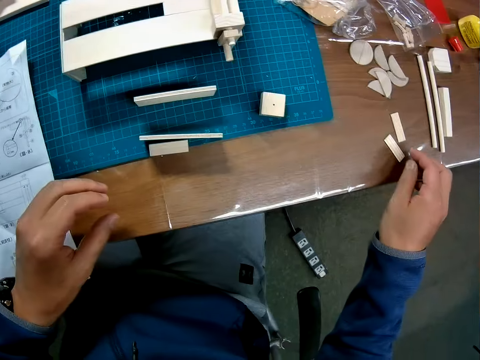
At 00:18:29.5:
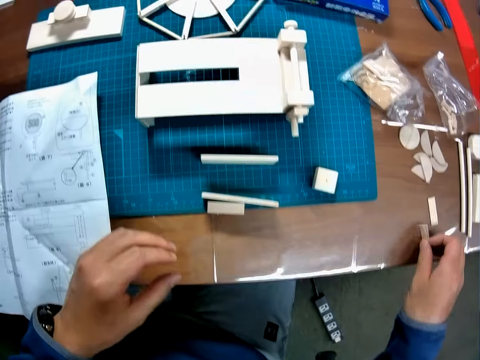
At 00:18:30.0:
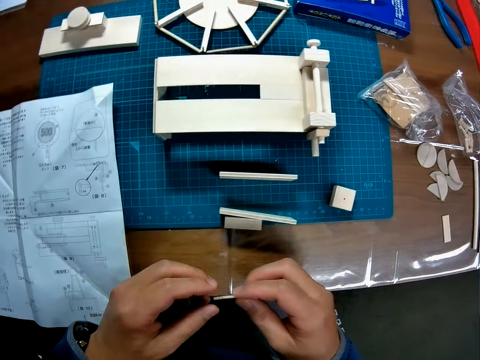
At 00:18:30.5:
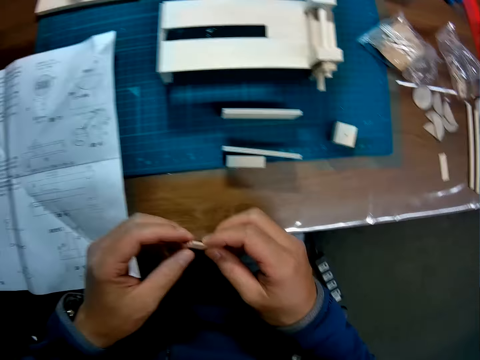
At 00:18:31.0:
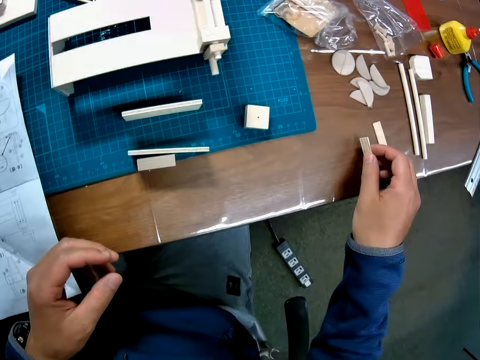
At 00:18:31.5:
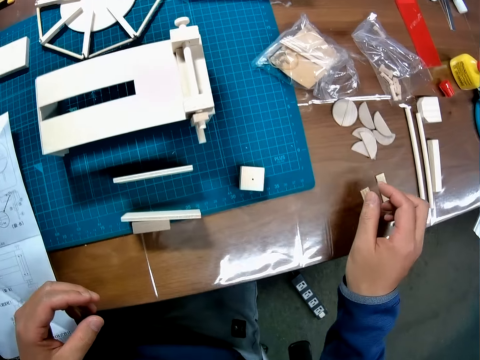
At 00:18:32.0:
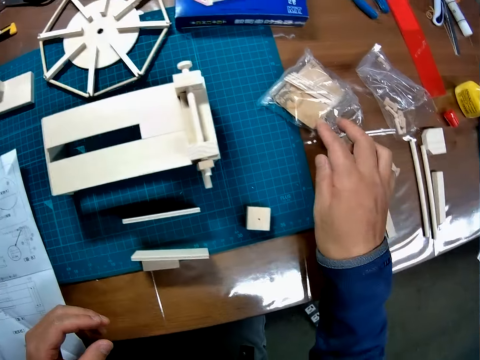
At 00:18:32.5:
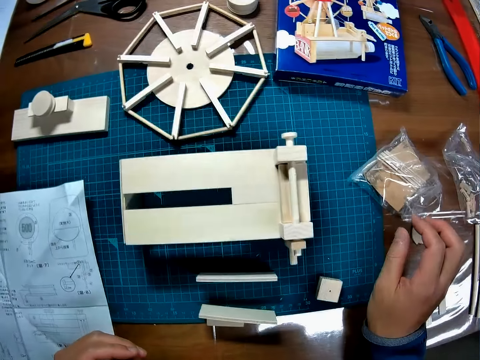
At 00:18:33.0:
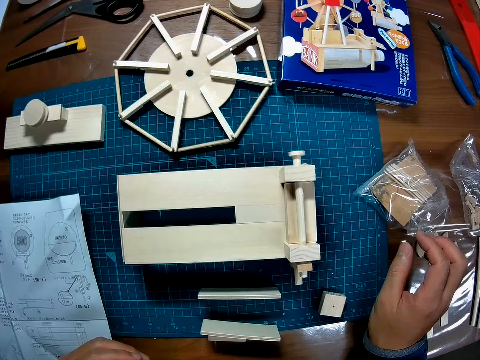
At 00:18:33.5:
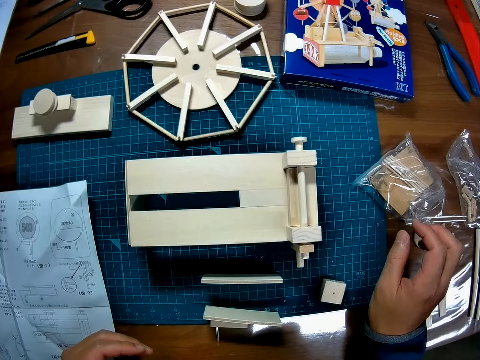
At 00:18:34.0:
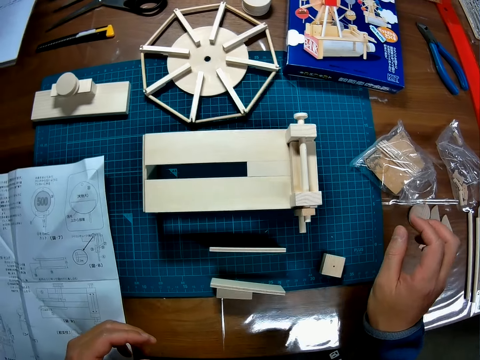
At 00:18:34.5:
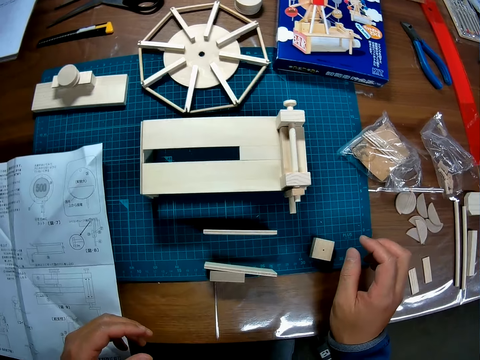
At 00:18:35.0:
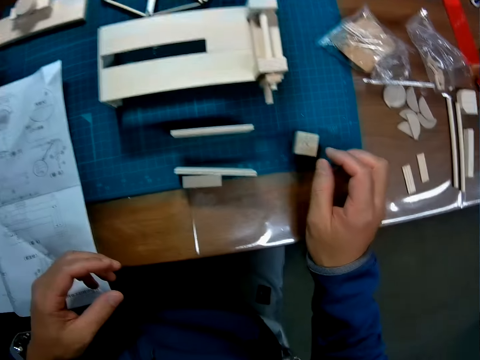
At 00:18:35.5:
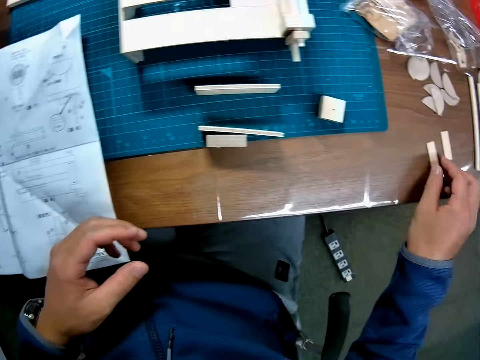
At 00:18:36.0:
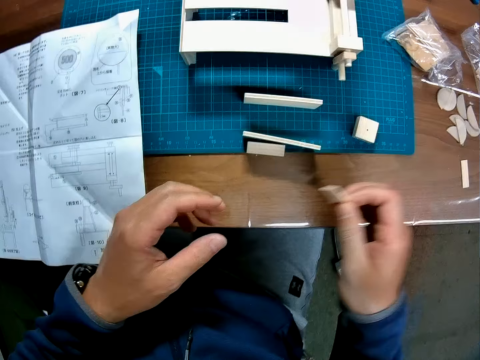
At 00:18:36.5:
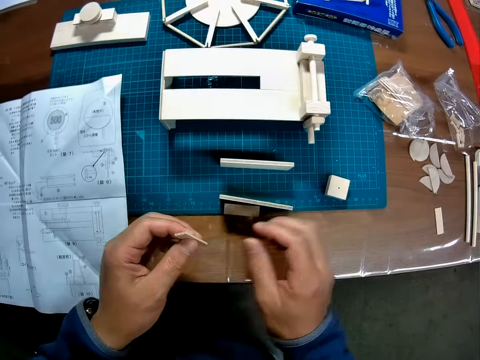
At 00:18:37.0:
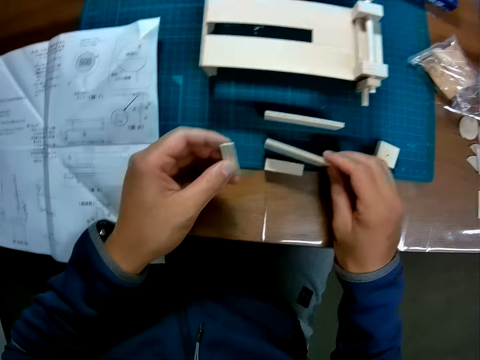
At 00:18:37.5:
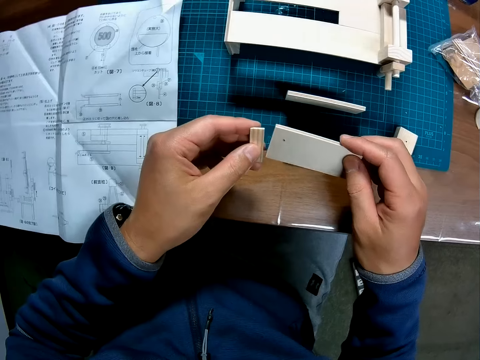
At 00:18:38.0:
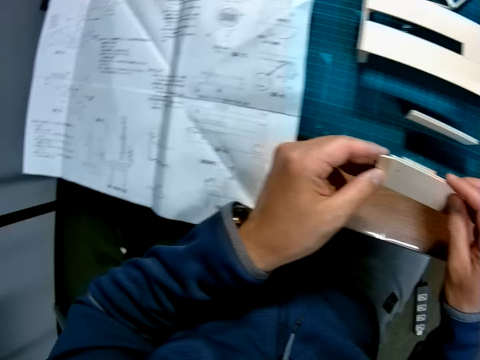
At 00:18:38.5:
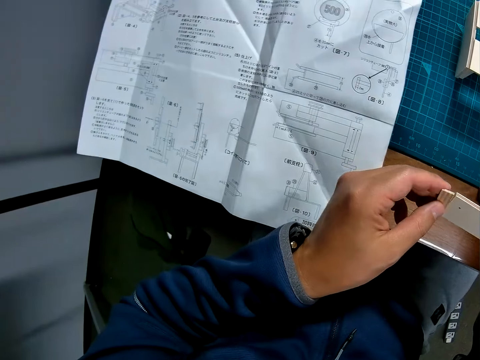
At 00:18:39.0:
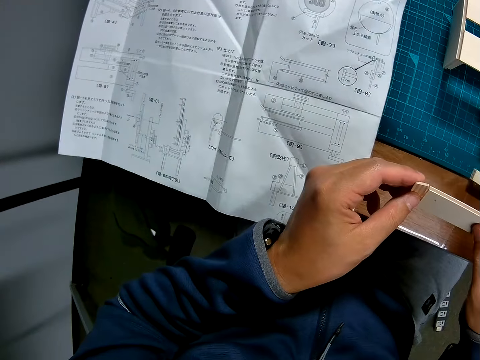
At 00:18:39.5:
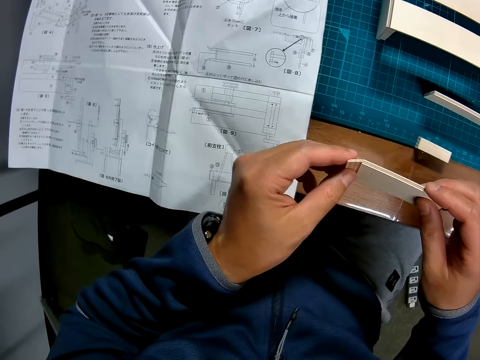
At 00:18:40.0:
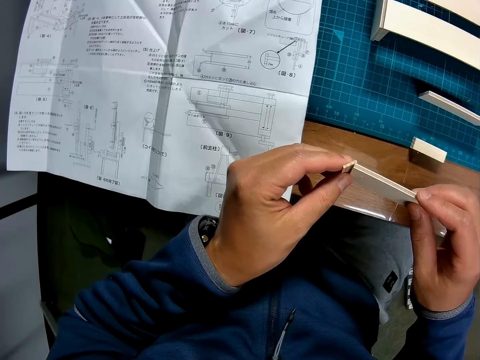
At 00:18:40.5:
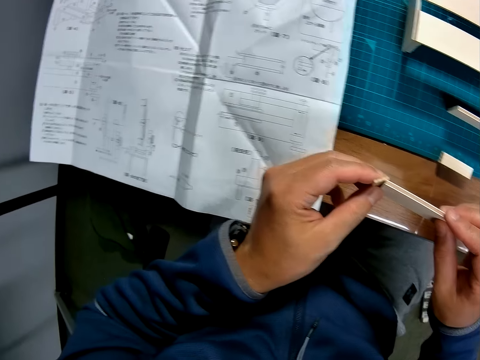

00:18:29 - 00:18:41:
The camera wearer picks up the small piece from the table. They touch the model part. They drop the small piece on the table. They look around the table. They touch the polythene bag. They look at the model parts. They pick up the small piece on the table again. They pass the model part to the left hand. They try putting the small piece and a rectangular piece together. They lift the model part. They look at the model parts. They look at a blueprint again.

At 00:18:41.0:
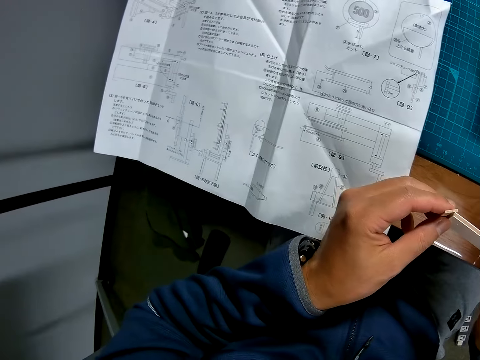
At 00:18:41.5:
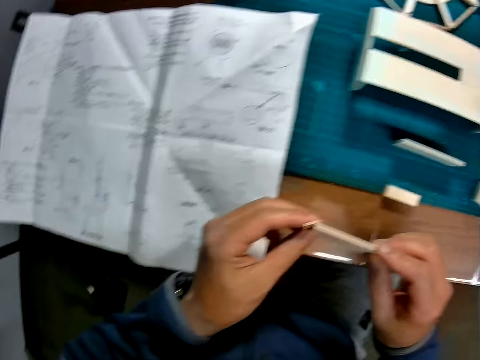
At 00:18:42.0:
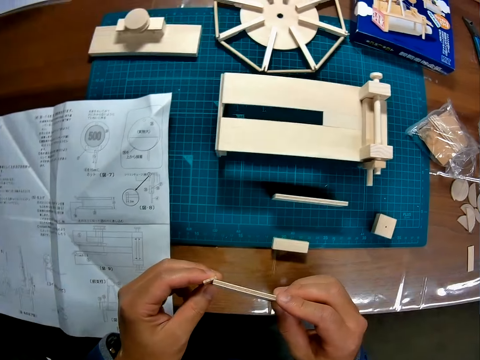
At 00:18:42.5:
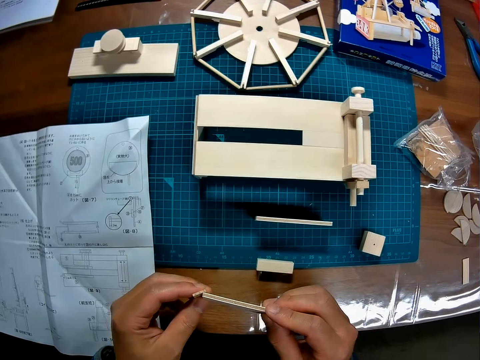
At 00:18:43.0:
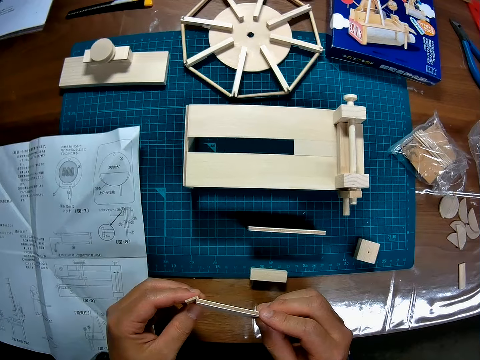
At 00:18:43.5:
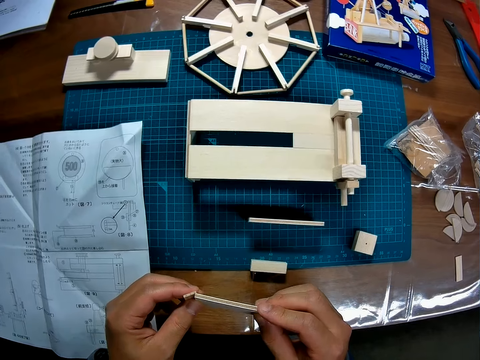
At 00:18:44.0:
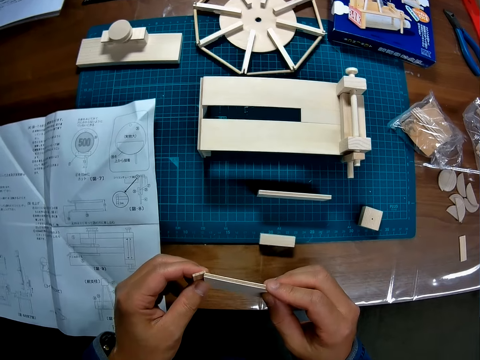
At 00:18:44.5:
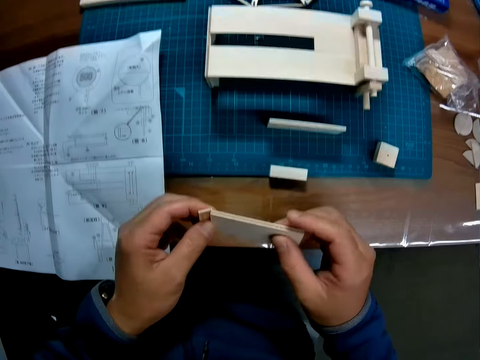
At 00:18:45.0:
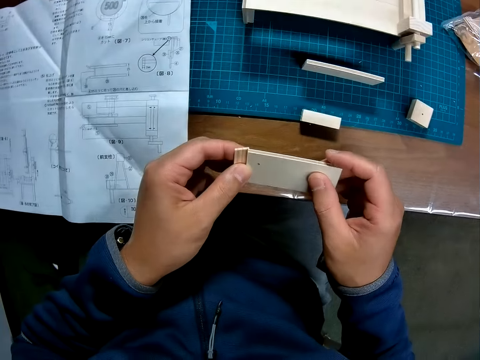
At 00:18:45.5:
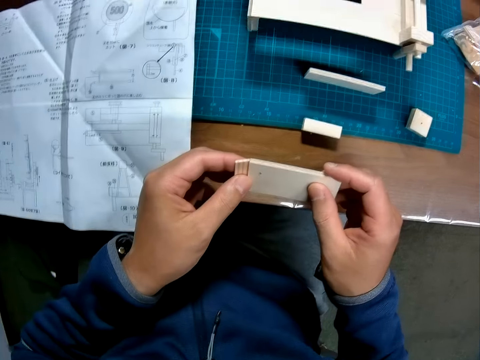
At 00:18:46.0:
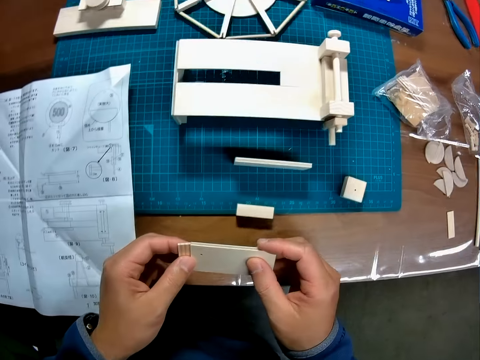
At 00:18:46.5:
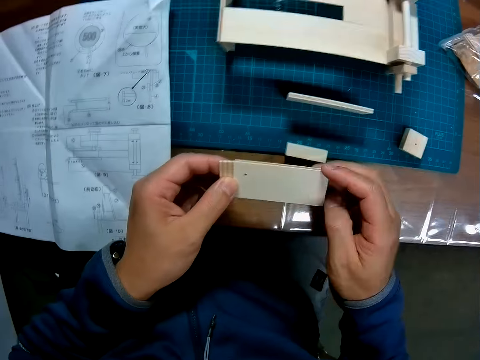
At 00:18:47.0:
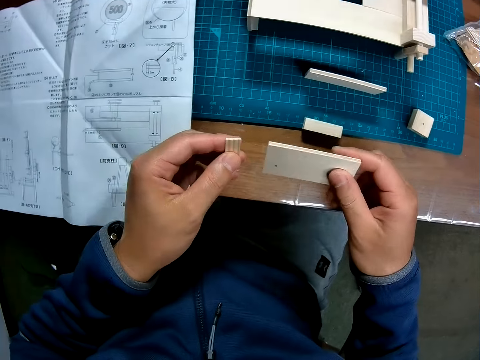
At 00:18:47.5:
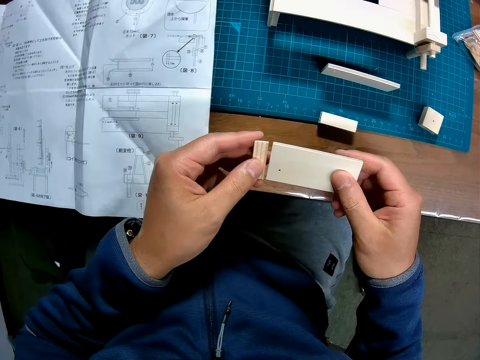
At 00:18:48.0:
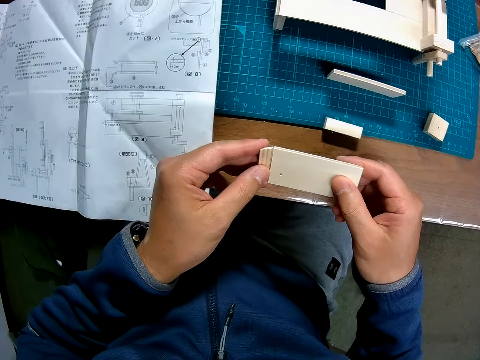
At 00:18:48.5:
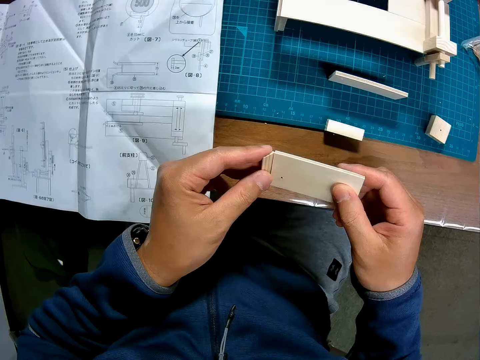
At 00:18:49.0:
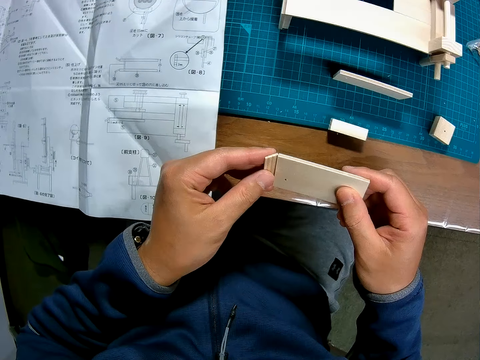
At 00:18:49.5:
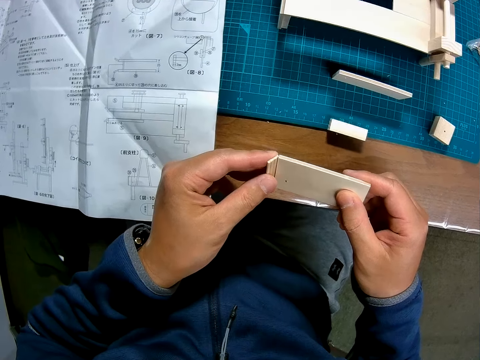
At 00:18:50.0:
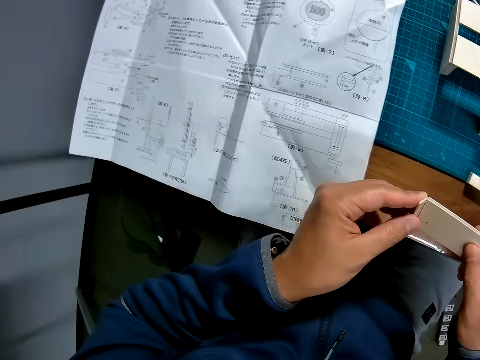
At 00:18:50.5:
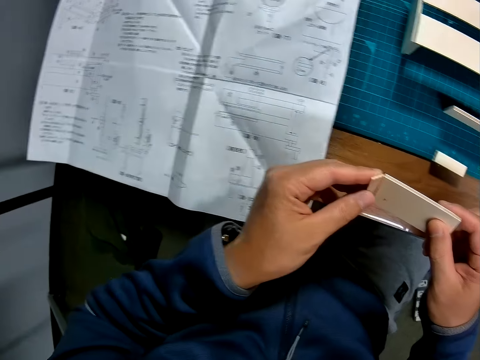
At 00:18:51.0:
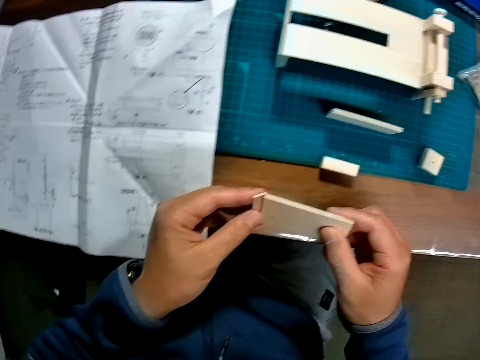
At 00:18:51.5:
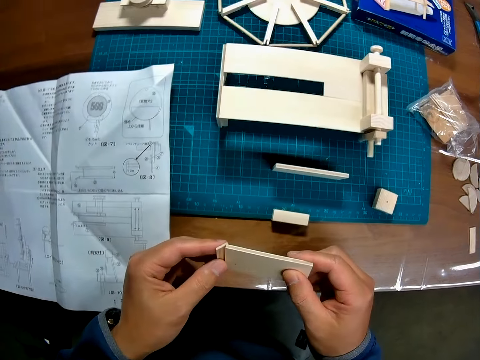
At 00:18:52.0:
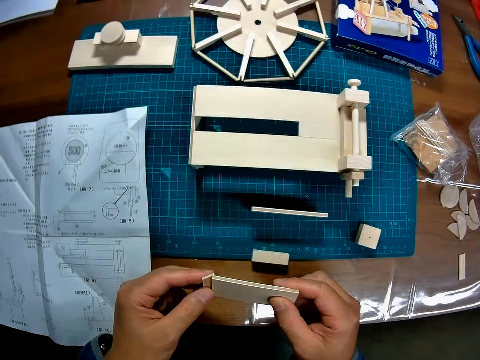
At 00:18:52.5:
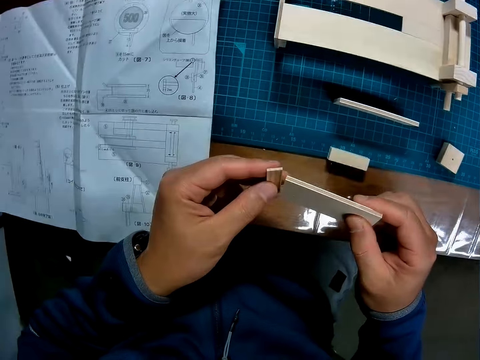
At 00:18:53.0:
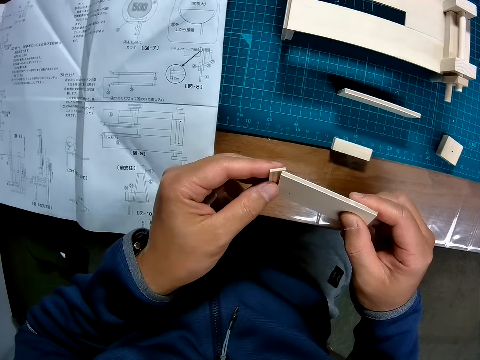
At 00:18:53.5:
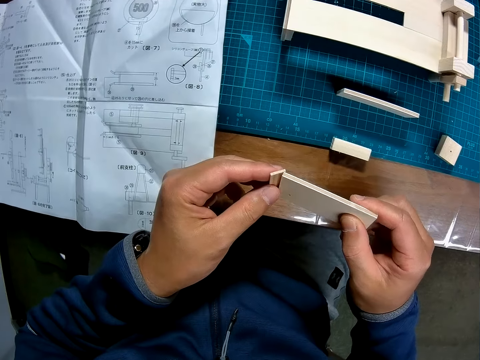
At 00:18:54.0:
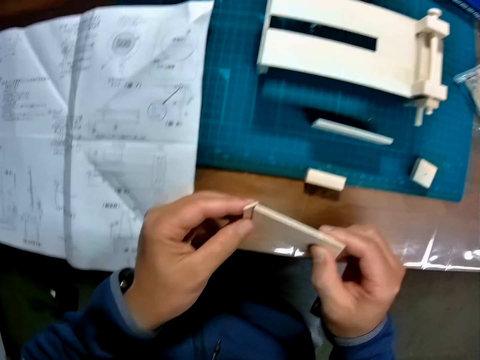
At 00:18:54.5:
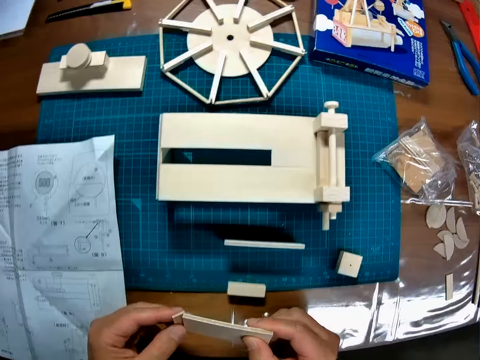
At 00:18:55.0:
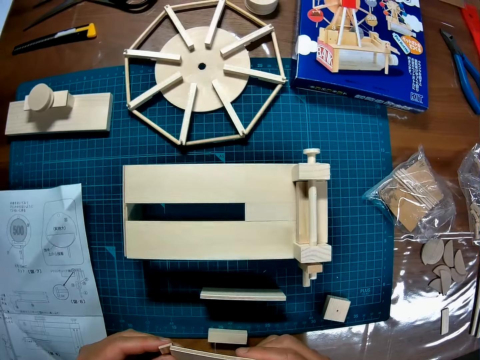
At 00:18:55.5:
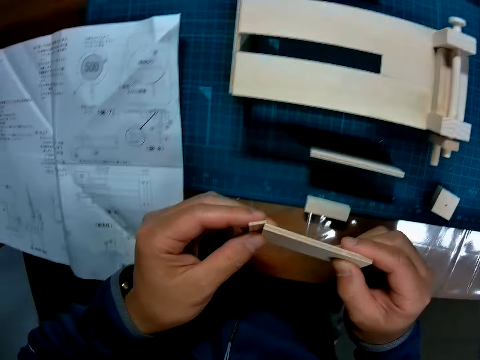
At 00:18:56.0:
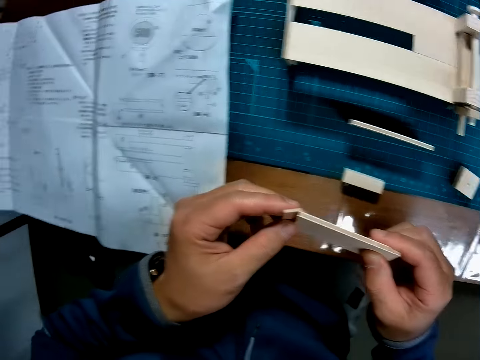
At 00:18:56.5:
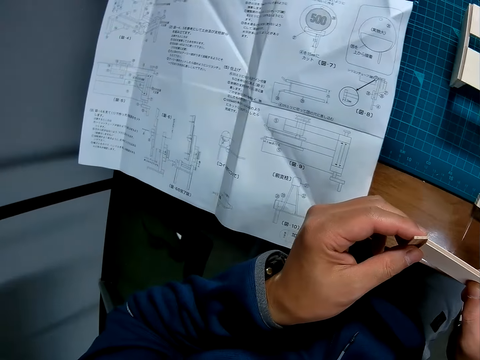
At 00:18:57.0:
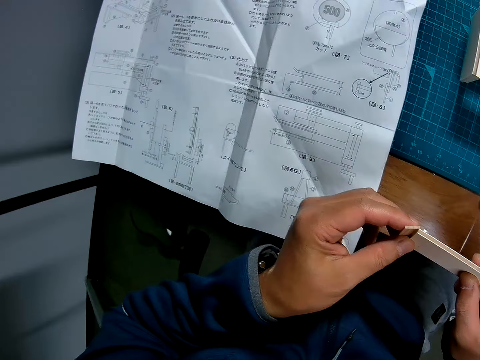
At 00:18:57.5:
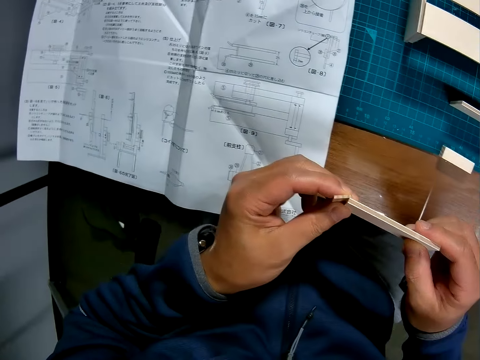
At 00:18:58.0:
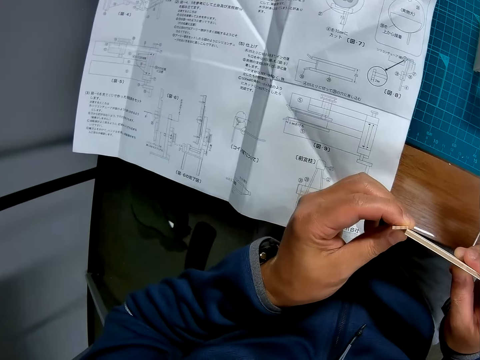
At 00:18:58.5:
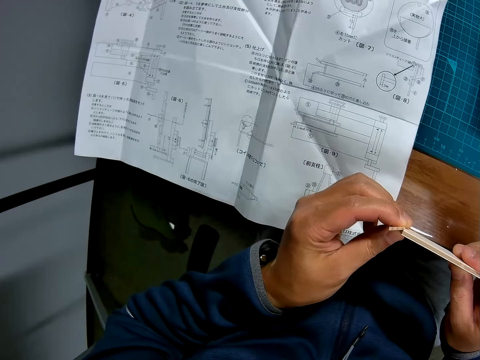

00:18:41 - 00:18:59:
The camera wearer looks at the wooden mechanical model on the cutting mat. He turns the rectangular piece in his right hand. He puts the small piece and the rectangular piece together. He looks at the model part. He looks at a blueprint again. He looks back and forth at the wooden mechanical model on the cutting mat and the pieces in his hands. He looks at the model. He looks back and forth at the blueprint and the pieces in his hands.
